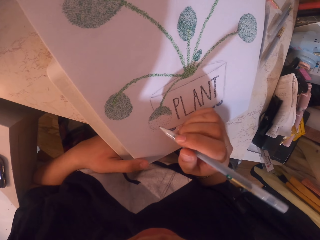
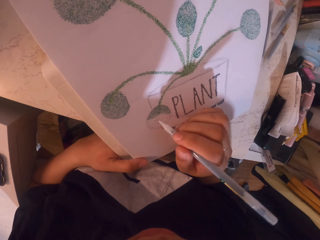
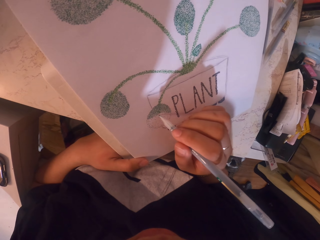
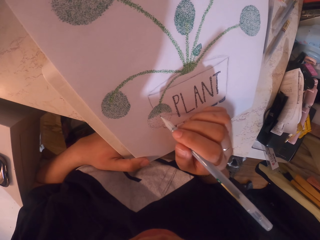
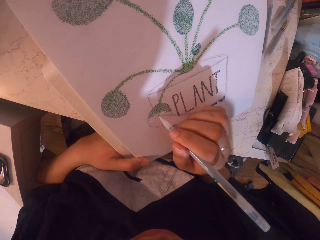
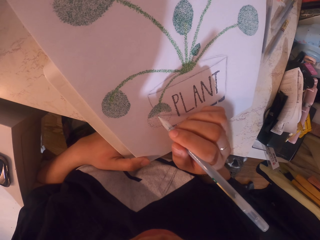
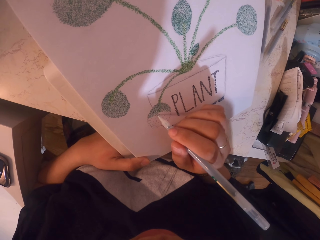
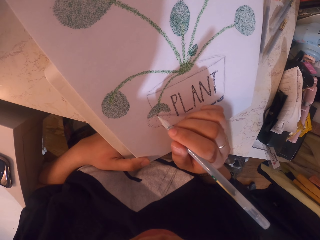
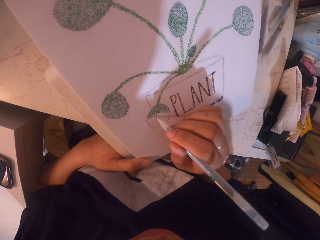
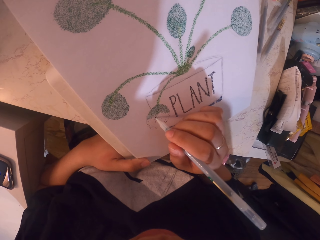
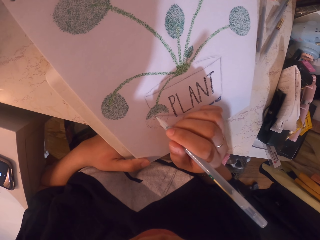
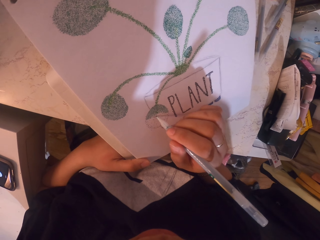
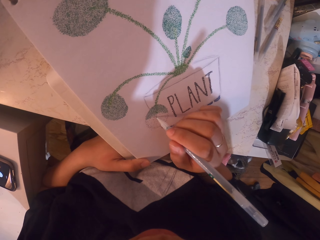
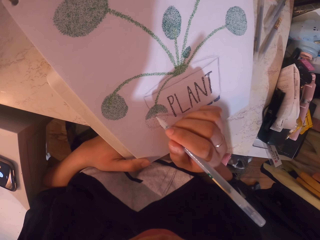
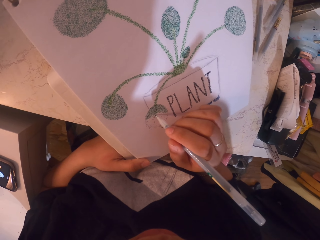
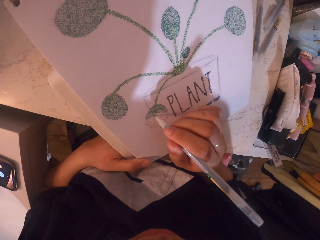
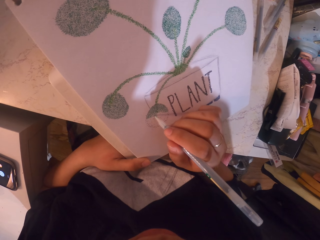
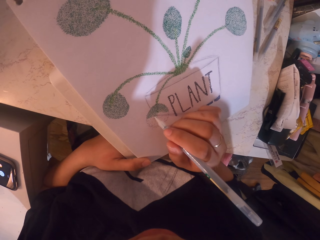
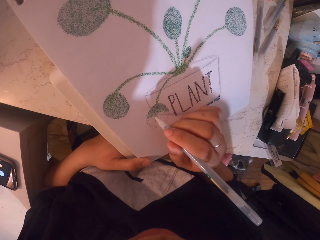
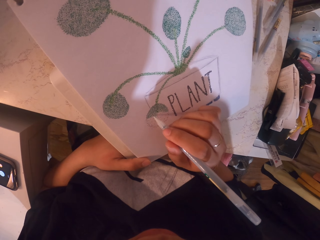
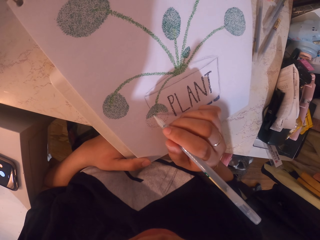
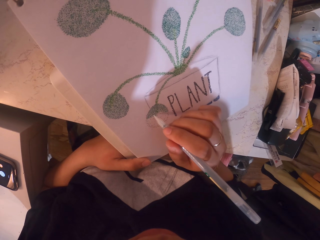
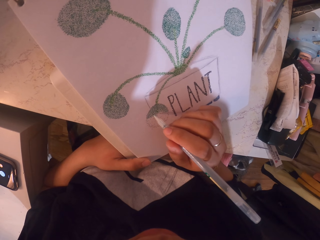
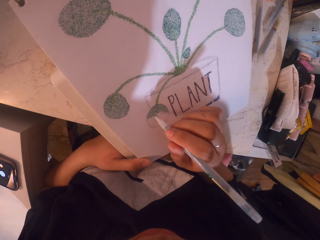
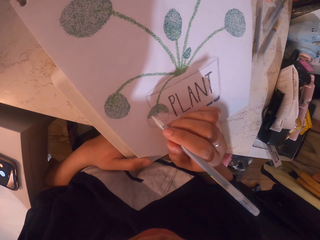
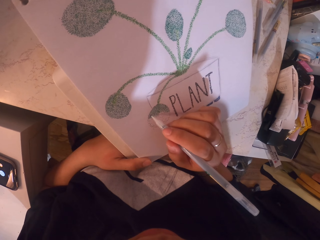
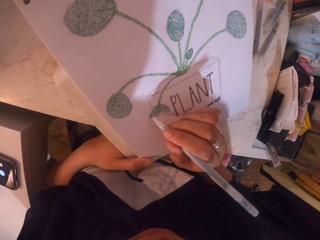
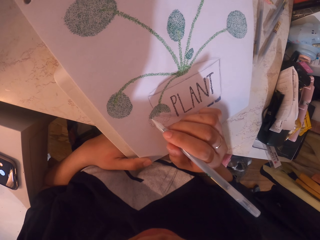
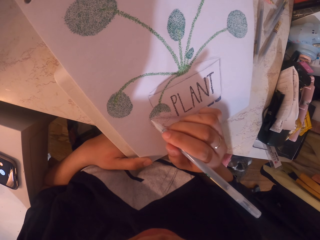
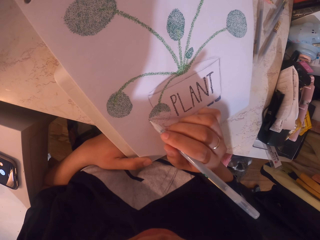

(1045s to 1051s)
The camera wearer adjusts the position of the book holder. They apply glitter on the drawing with the glitter pen.

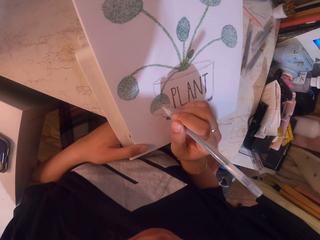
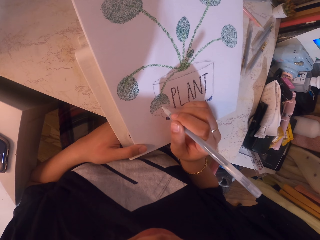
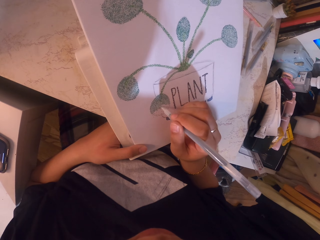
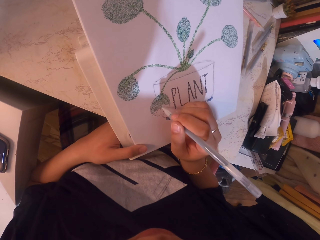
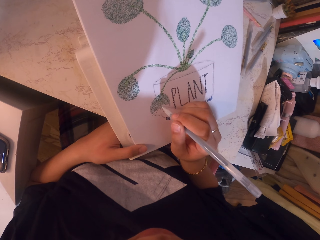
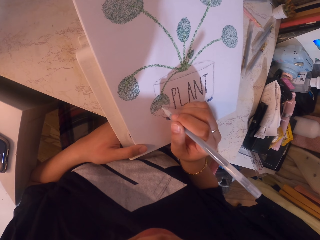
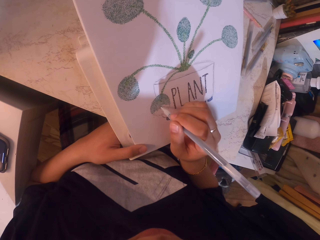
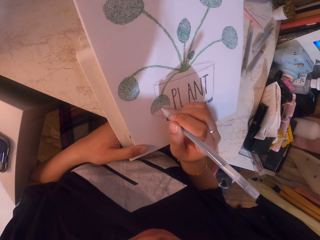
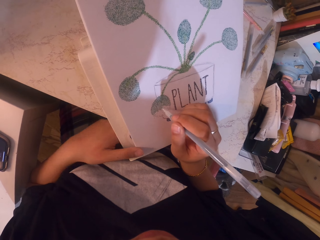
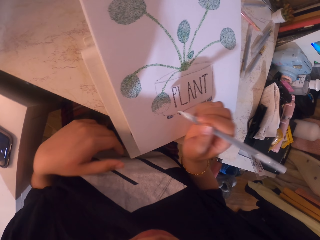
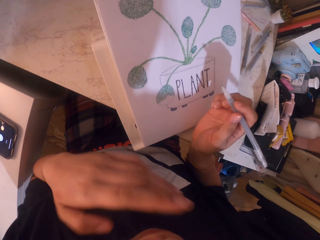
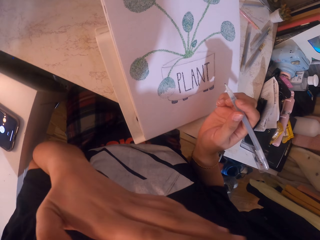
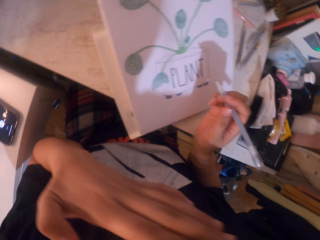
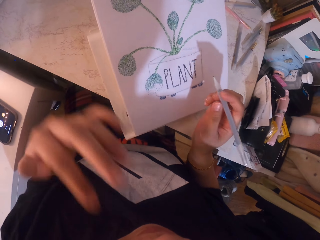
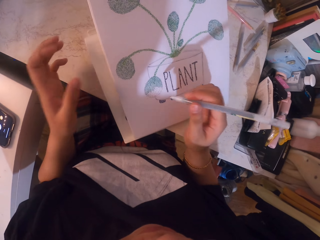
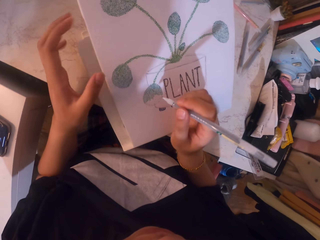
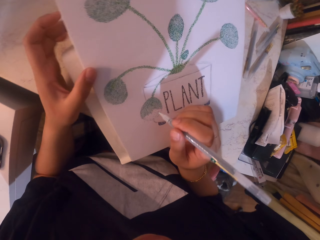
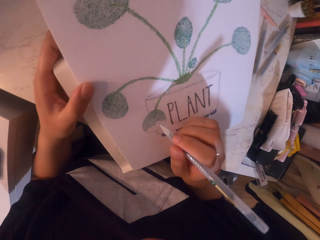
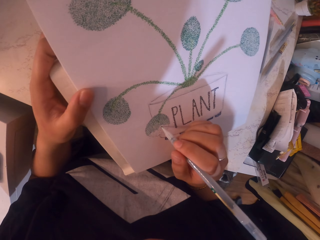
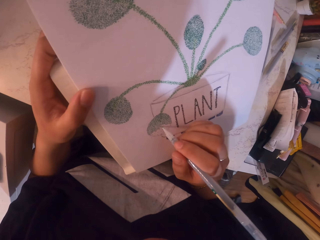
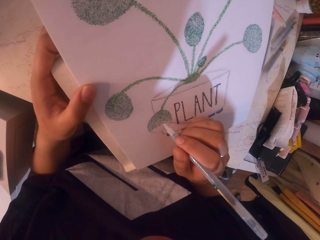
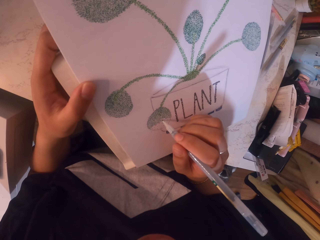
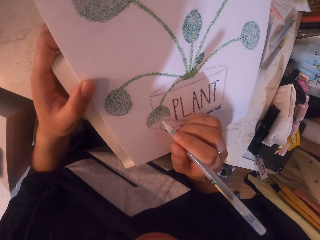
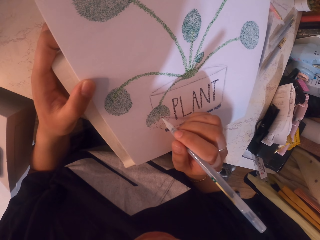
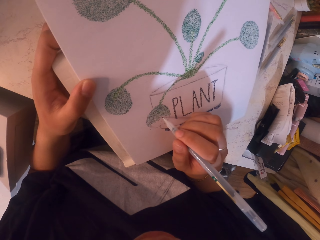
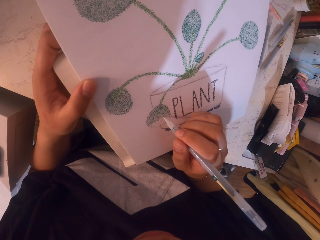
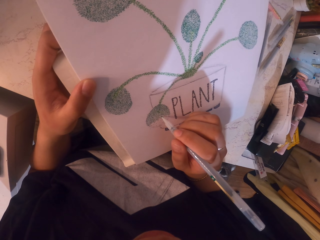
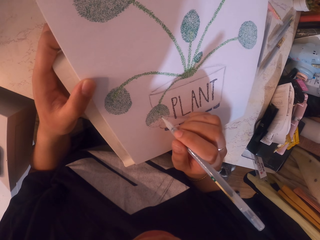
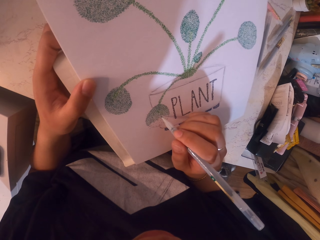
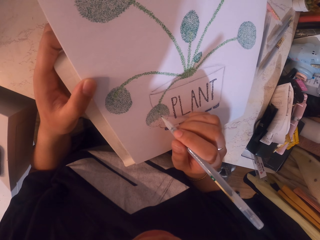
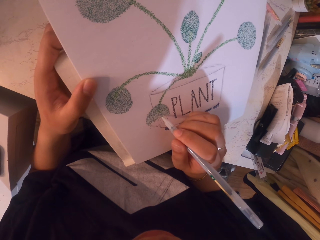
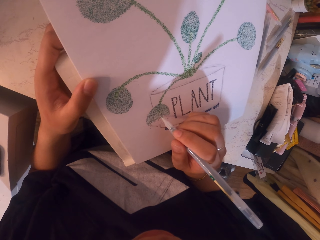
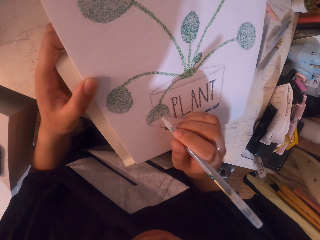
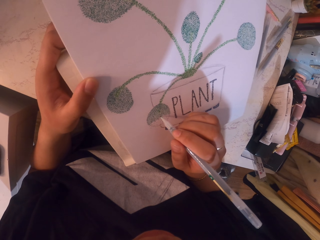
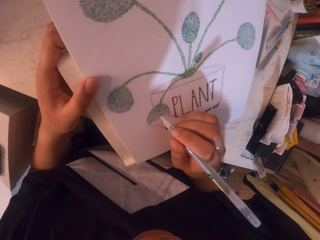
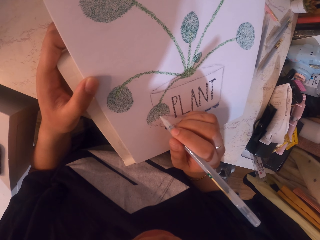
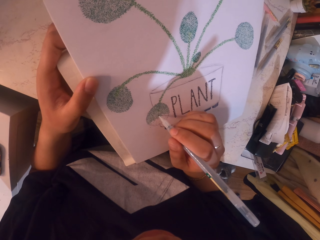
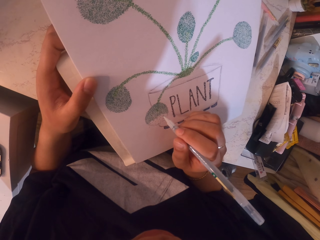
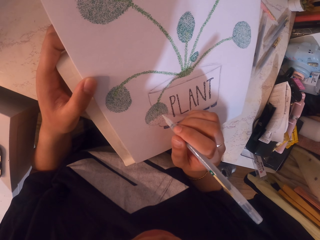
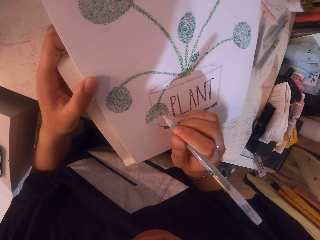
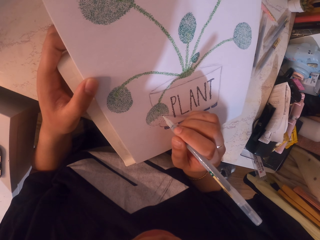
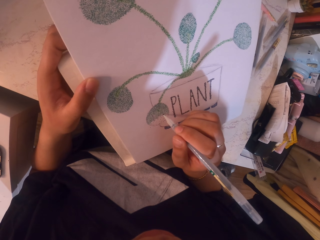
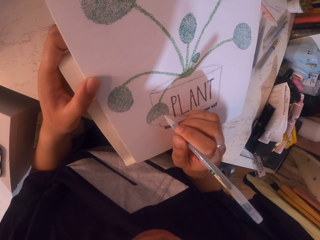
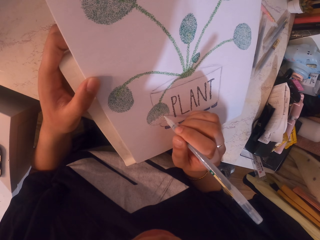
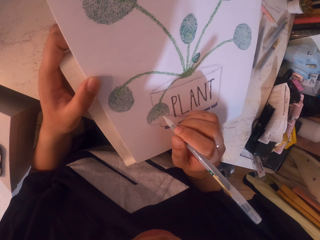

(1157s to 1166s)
The camera wearer scratches her face. She applies glitter on the drawing with the glitter pen.

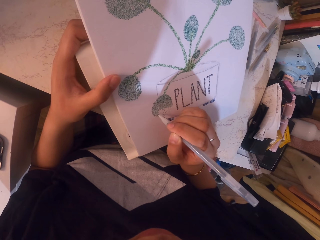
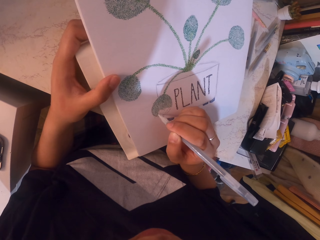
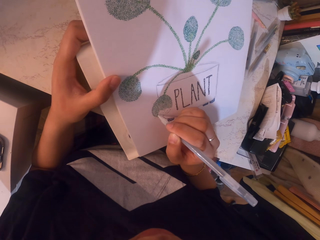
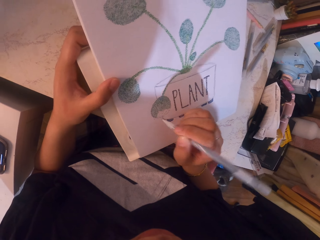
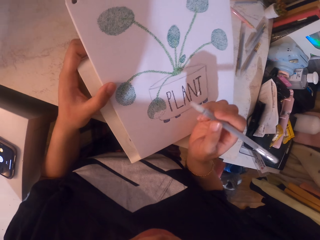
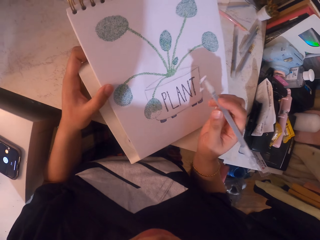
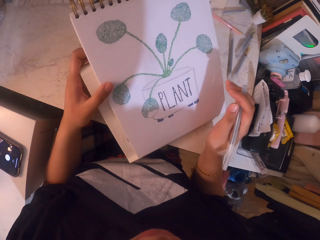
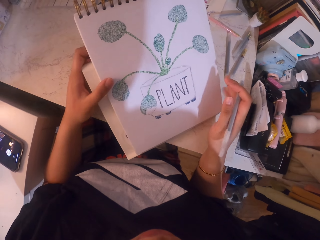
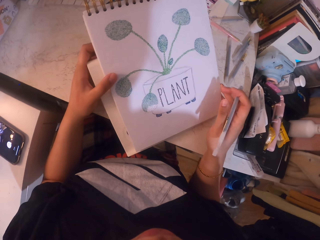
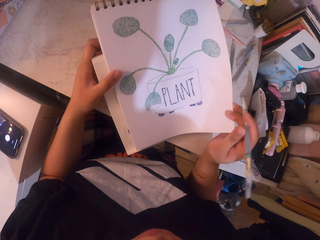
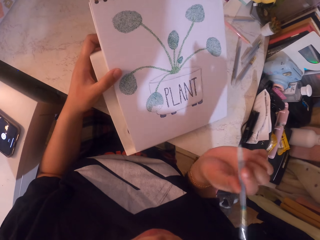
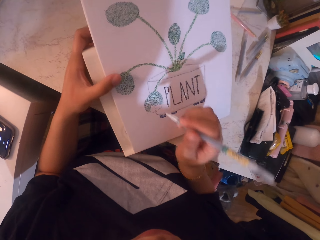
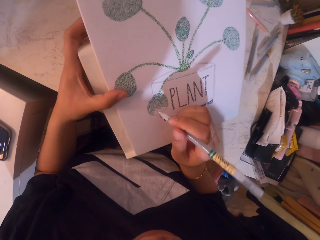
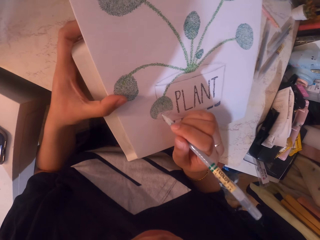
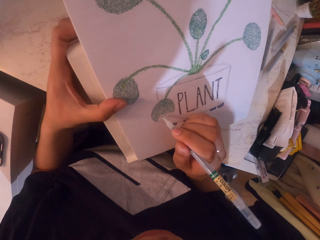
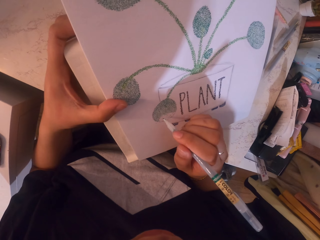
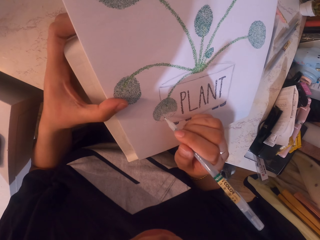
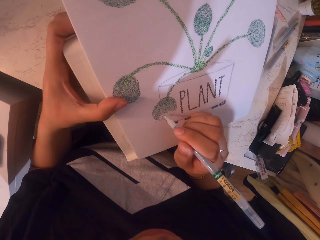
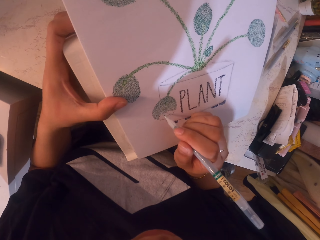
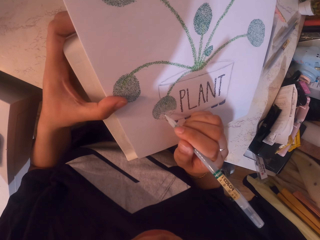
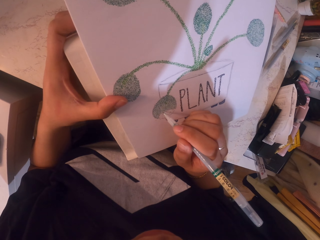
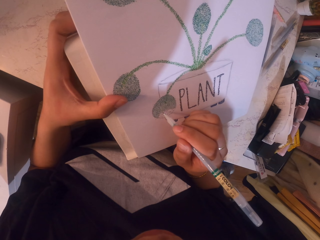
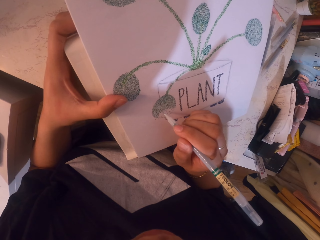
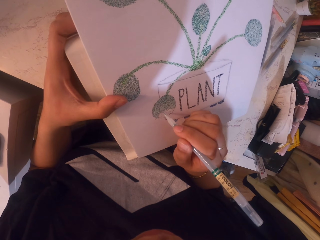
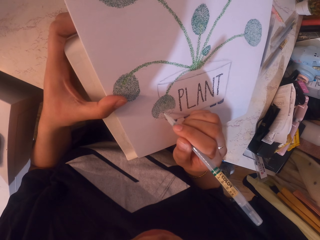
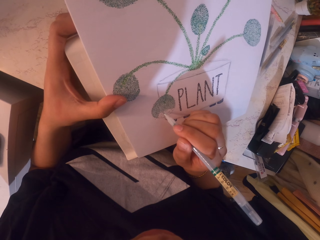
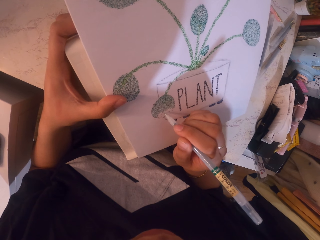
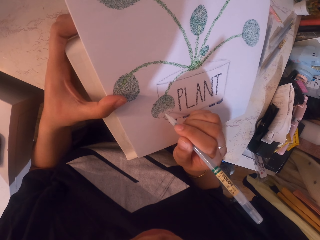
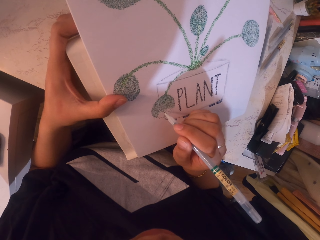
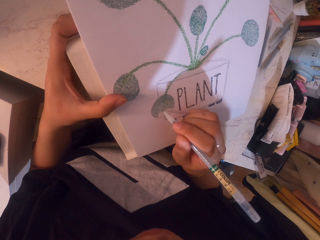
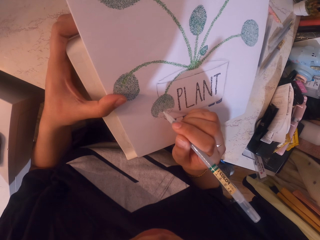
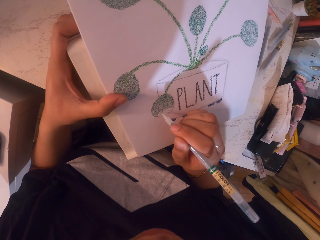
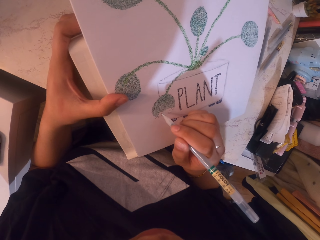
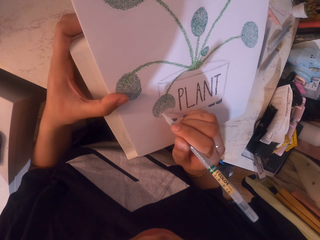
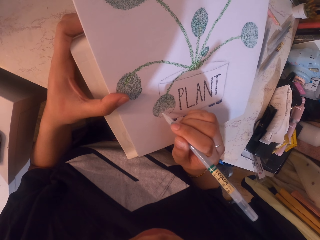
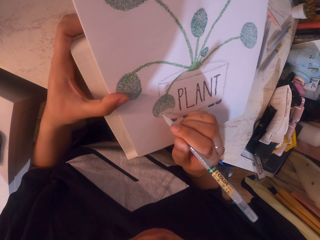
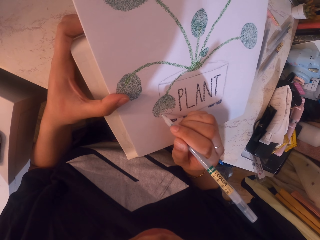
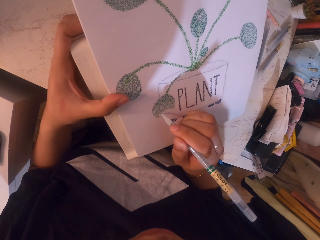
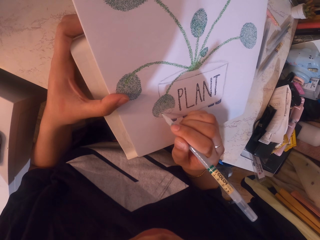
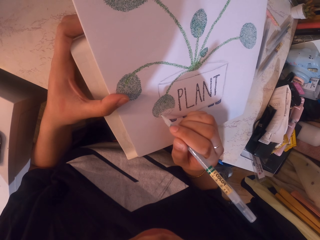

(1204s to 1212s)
The camera wearer lifts a part of the page. They apply glitter on the drawing with the glitter pen.
